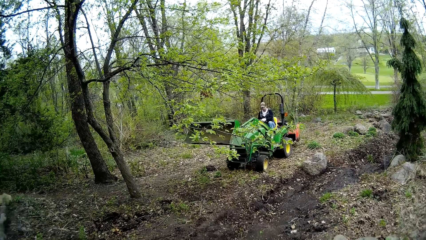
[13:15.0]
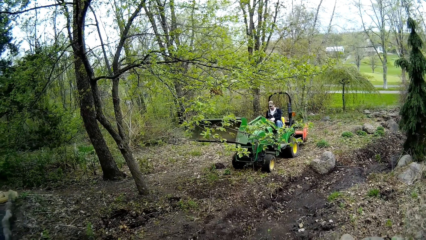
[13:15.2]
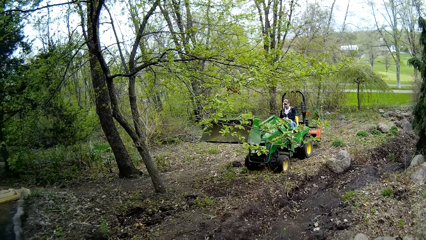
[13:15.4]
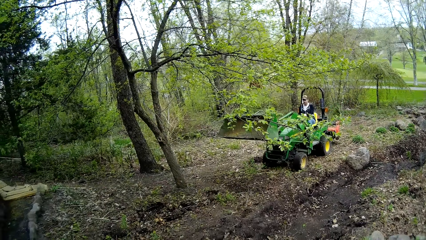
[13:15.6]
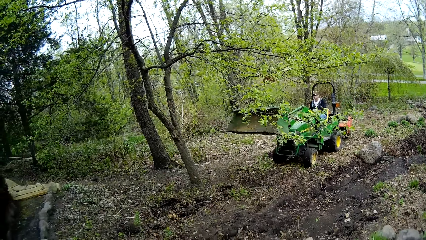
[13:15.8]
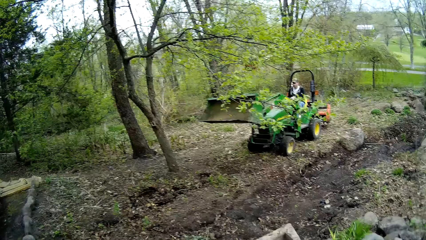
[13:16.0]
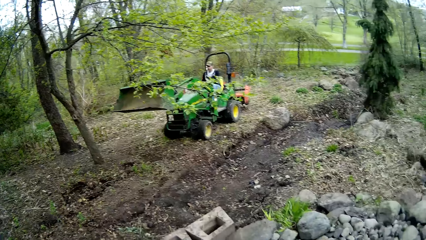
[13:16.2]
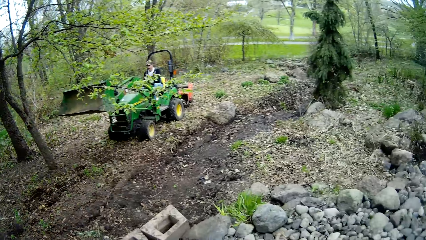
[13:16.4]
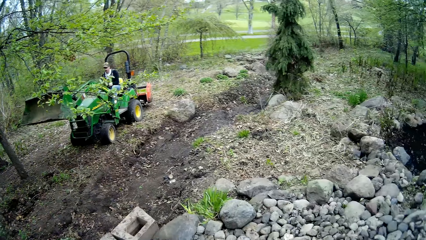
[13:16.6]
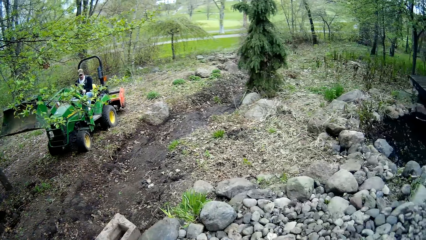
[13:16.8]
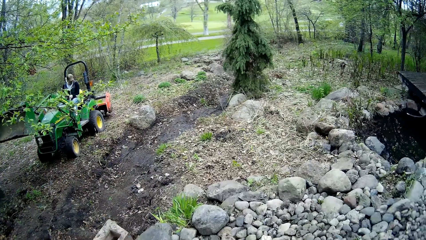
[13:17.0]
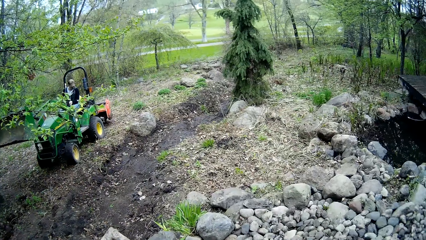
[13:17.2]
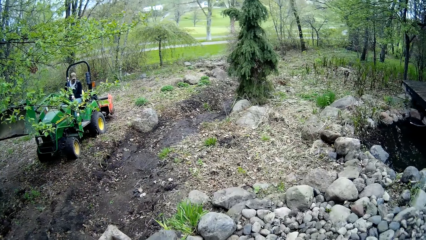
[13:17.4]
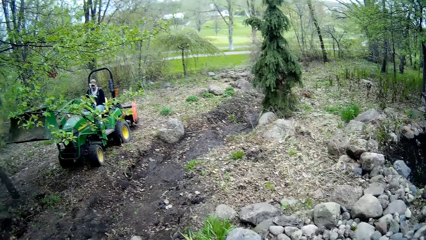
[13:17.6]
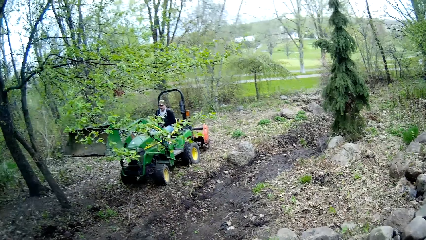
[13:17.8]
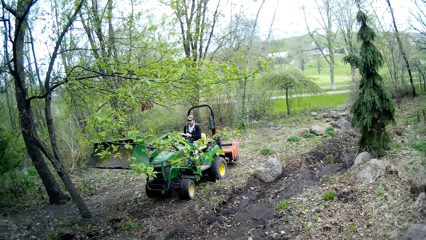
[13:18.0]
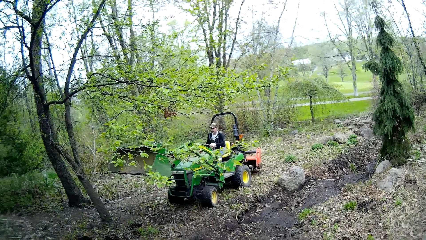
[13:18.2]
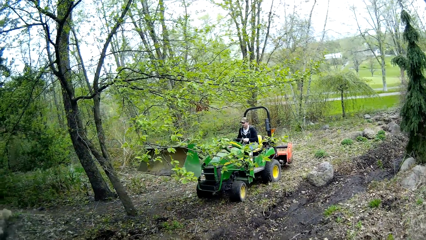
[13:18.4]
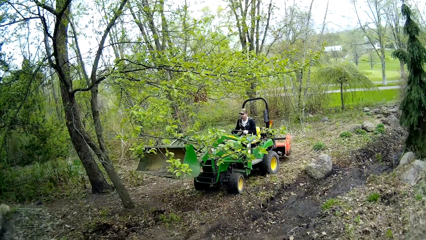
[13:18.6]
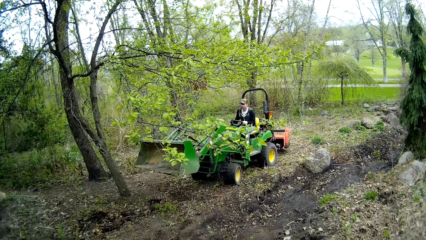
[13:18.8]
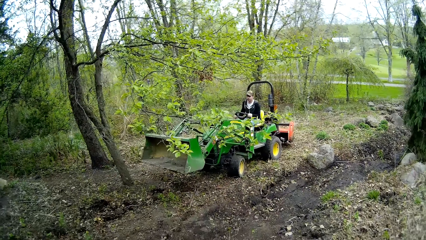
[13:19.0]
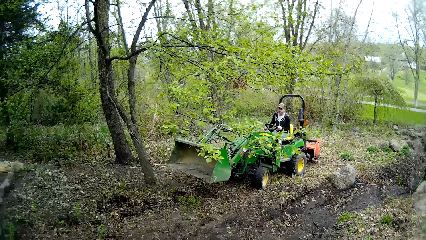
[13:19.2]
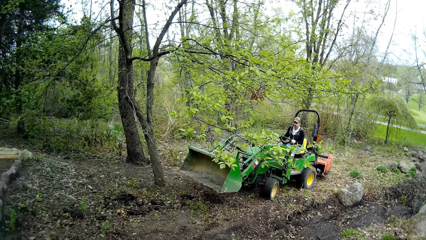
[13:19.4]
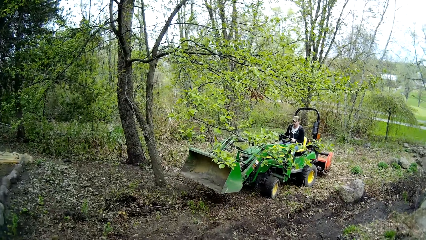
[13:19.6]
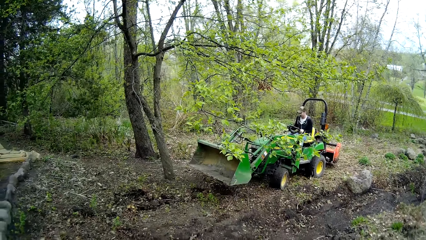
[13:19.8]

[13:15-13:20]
The camera wearer looks around.

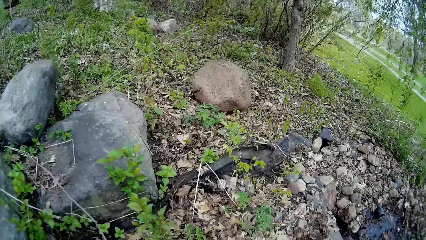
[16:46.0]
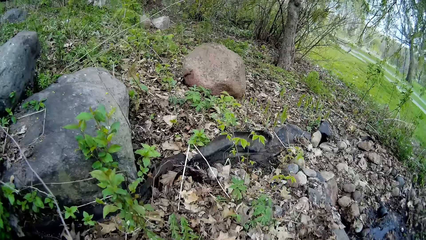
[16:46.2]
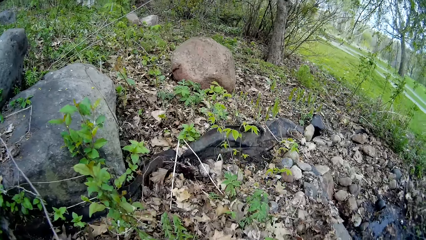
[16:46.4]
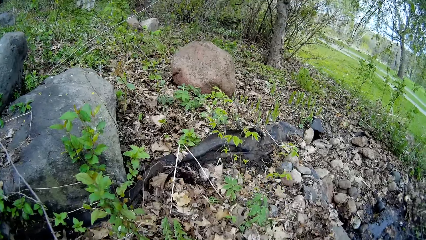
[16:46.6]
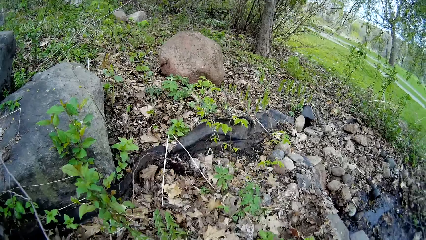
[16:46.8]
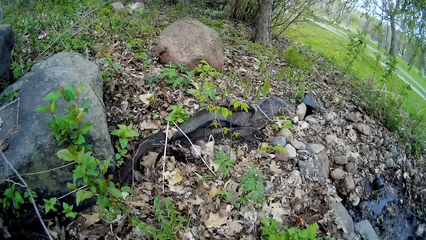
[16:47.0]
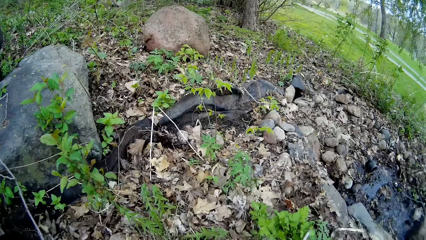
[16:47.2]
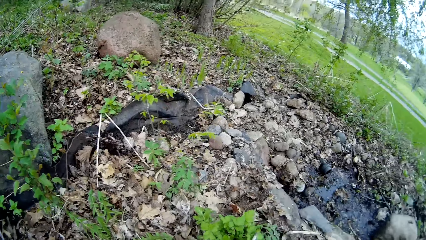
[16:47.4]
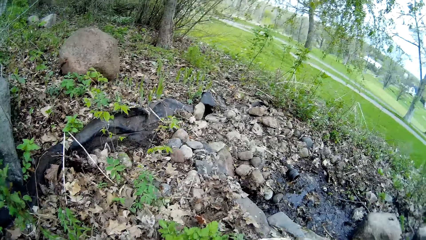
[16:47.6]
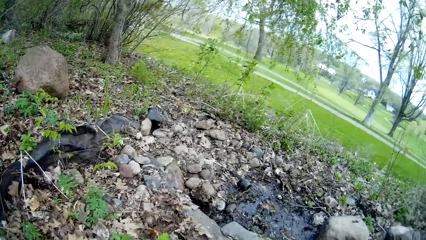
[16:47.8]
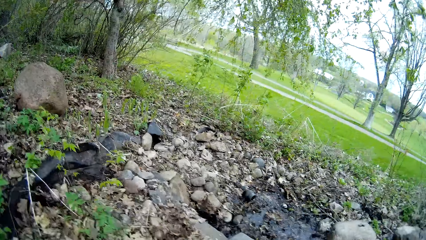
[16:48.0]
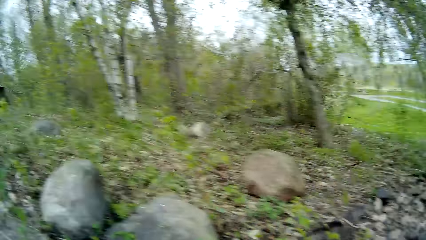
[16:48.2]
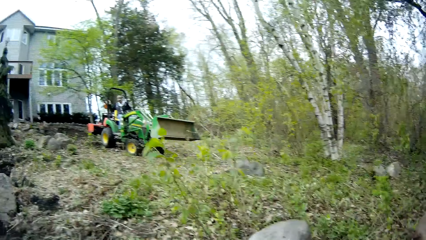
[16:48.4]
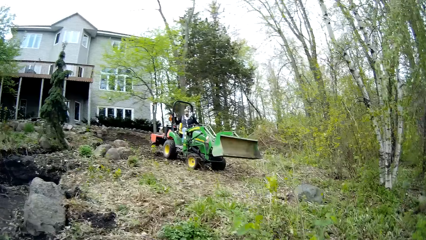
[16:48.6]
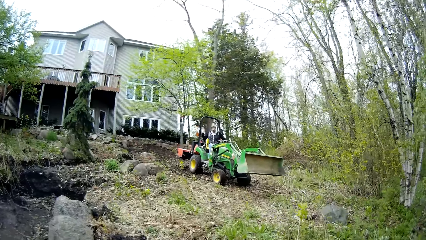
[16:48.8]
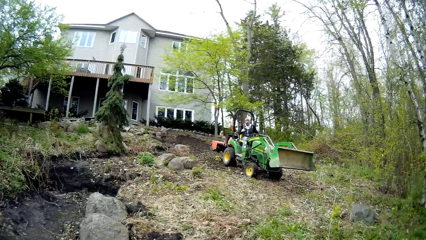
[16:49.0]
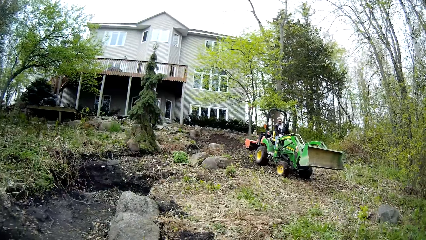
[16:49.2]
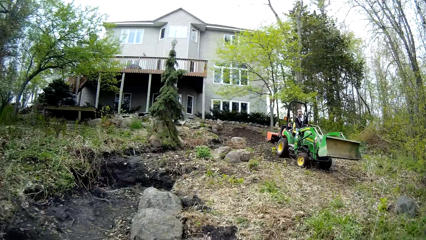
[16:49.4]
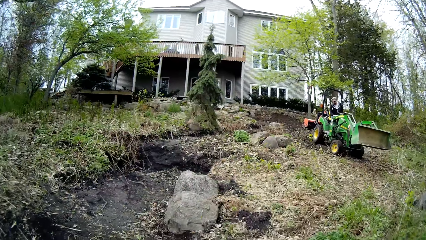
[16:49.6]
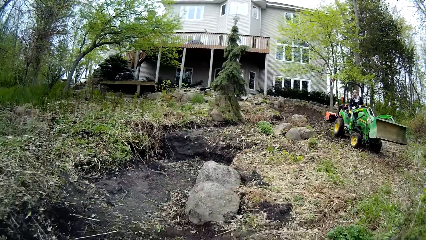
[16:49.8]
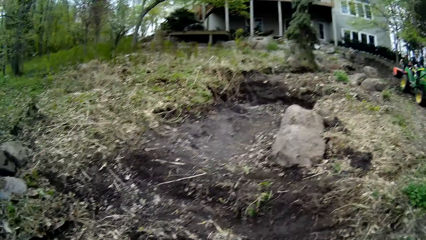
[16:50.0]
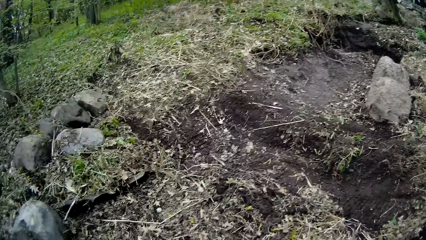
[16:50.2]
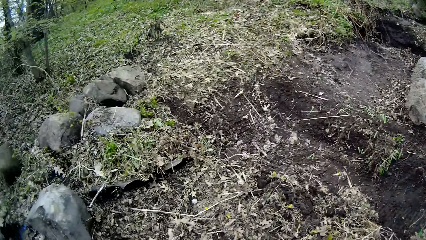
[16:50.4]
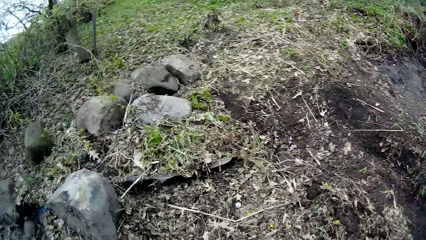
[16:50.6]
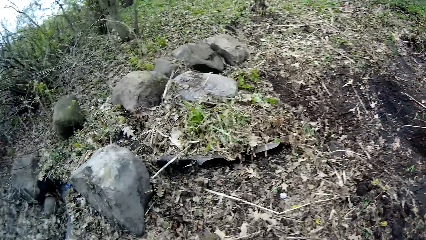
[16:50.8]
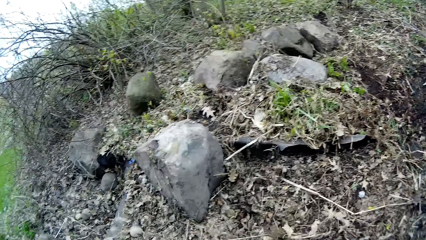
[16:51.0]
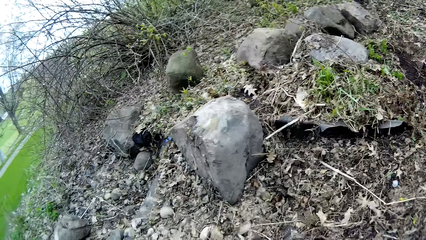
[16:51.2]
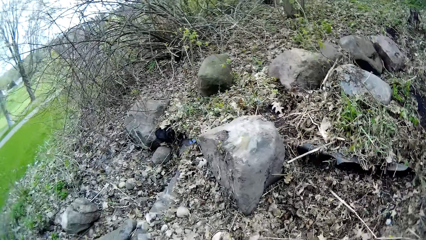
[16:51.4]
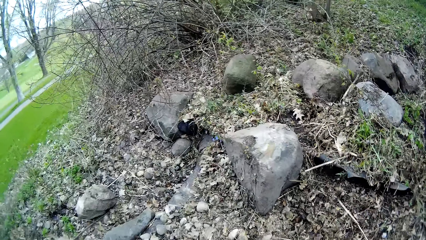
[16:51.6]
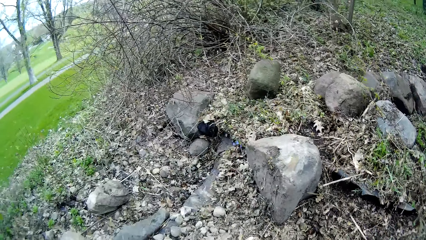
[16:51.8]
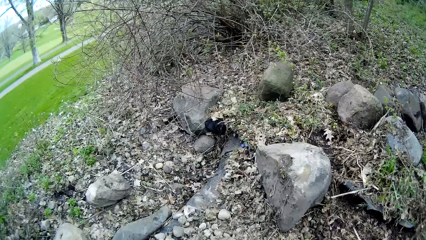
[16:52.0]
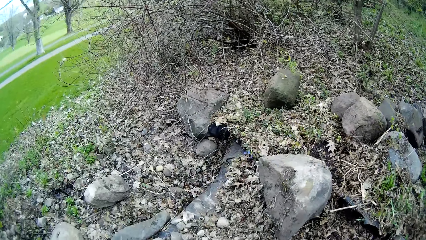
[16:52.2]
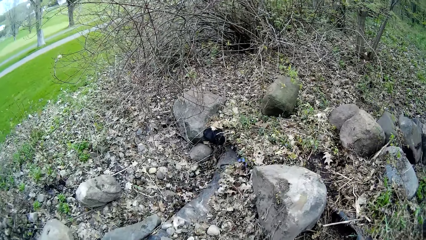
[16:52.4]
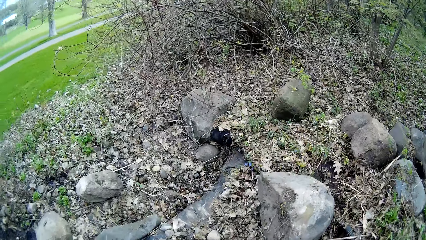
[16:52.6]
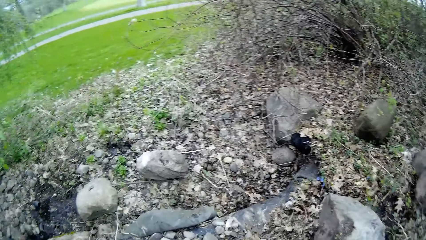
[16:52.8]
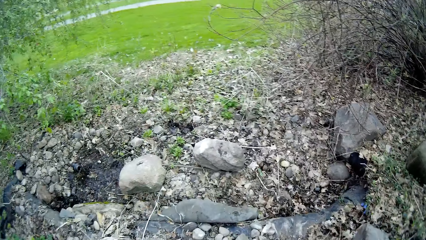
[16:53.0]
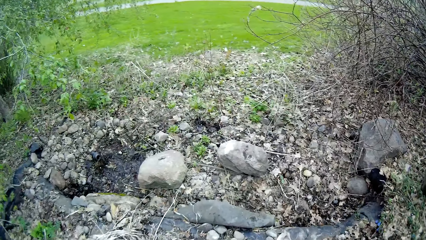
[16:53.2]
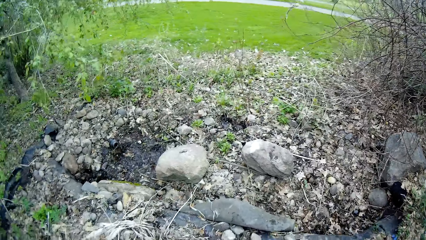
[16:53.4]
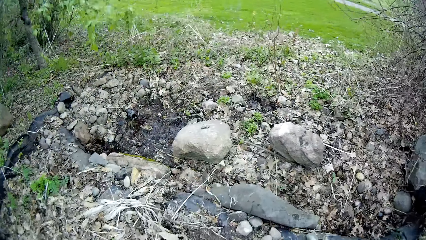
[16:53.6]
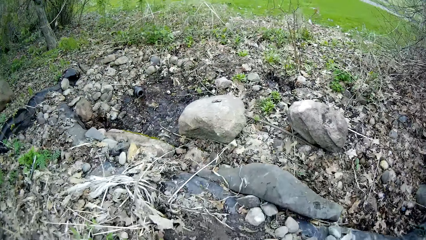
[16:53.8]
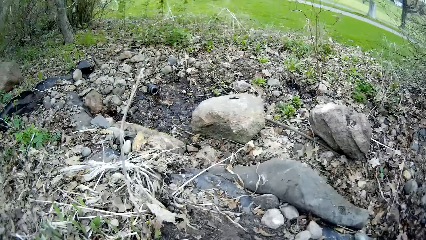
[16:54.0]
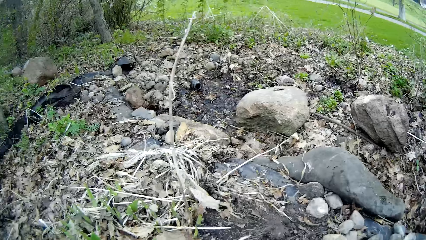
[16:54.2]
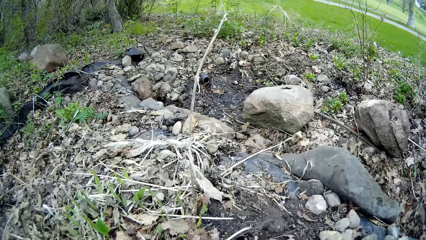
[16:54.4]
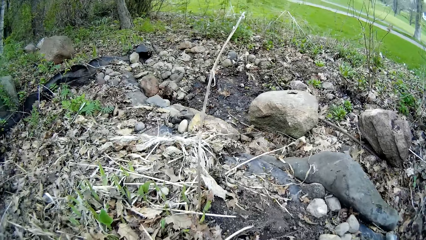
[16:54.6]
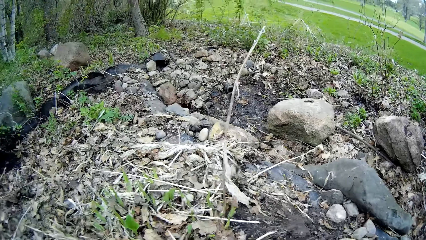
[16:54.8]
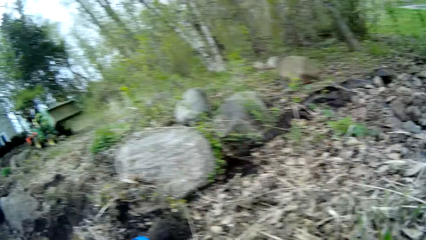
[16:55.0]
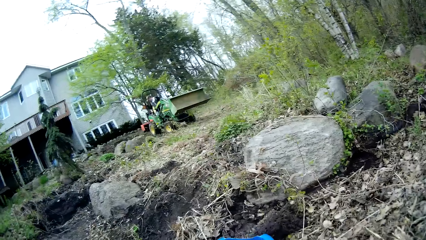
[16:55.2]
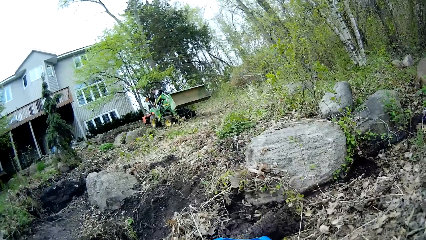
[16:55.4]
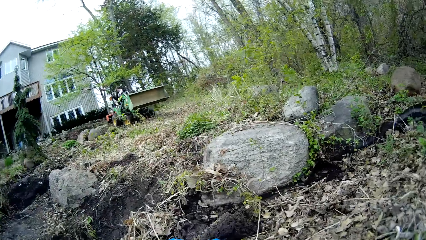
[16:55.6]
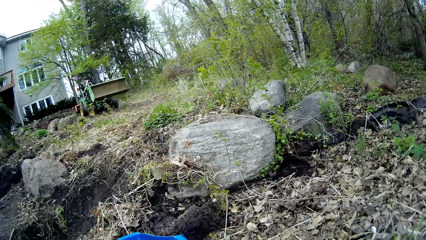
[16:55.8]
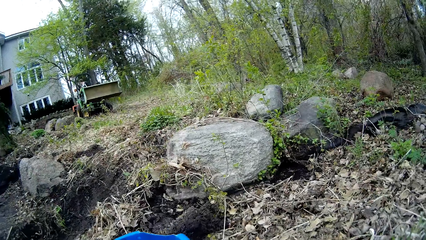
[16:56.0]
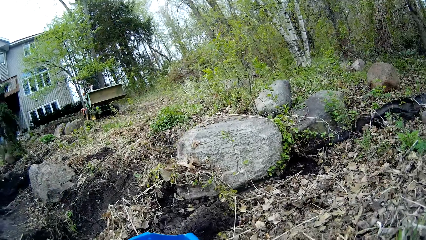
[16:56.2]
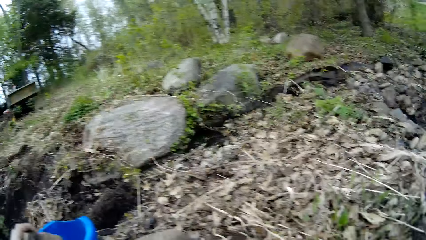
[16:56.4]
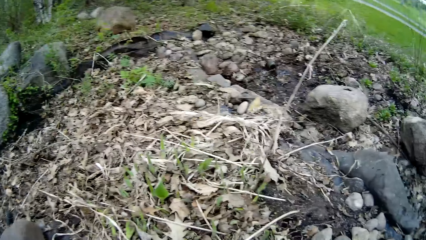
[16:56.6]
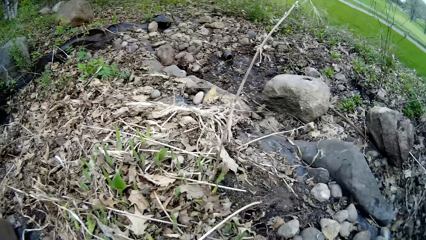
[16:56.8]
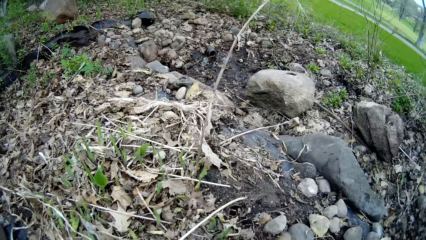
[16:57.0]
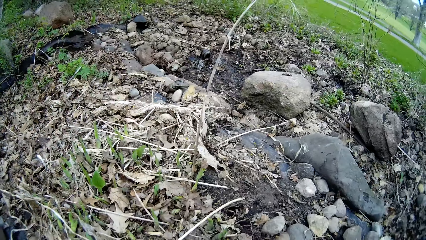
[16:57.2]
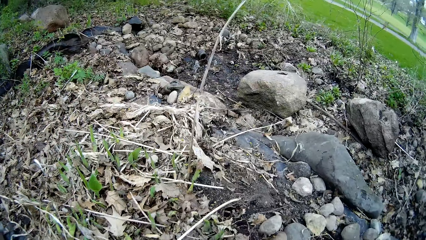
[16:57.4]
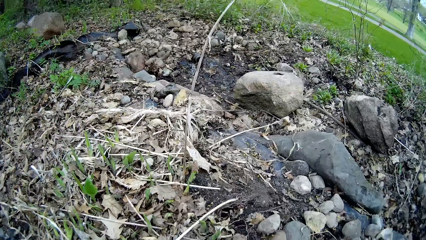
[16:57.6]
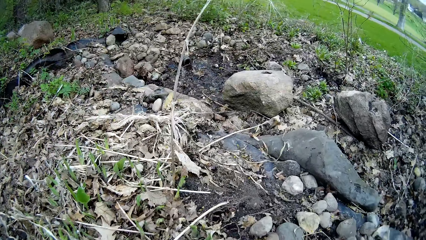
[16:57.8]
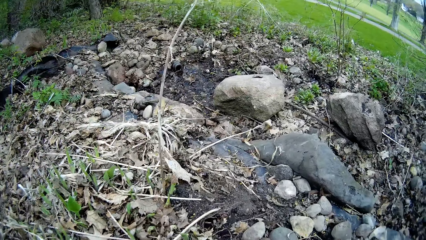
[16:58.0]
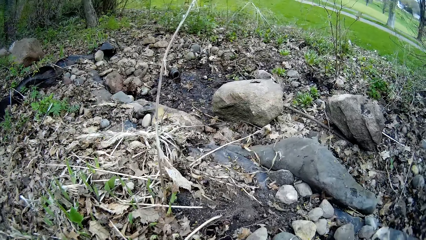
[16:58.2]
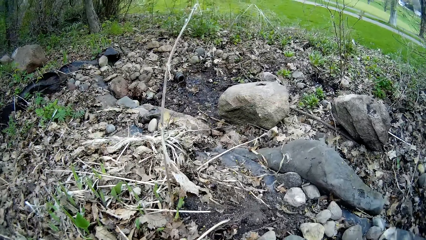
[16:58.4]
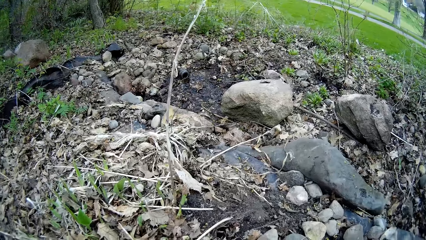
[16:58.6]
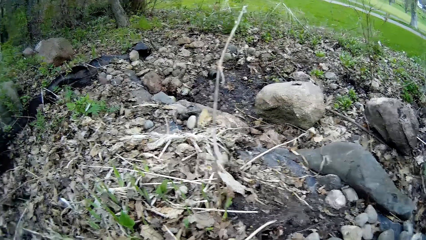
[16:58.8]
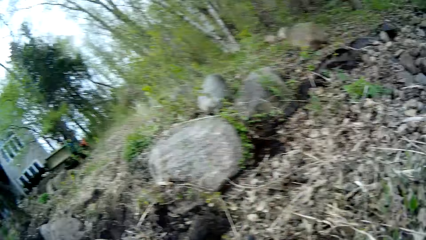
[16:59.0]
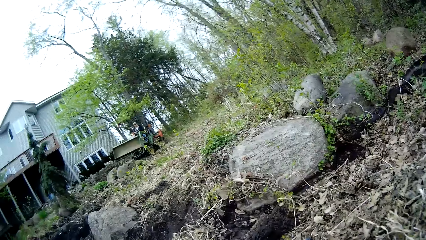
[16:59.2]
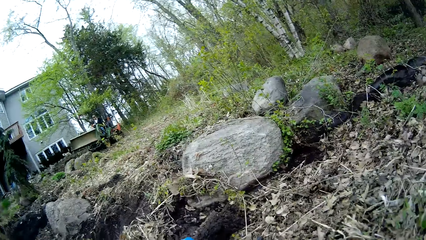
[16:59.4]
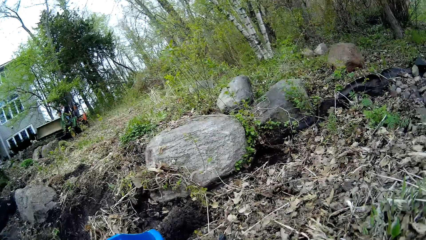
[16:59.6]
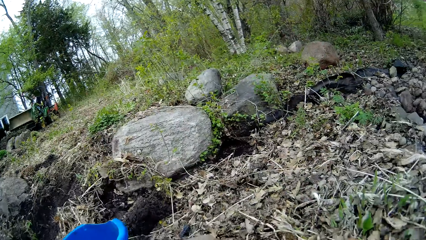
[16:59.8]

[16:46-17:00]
The camera wearer looks around. They pick rocks from the ground into the blue bucket.
